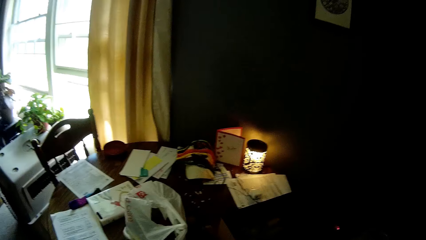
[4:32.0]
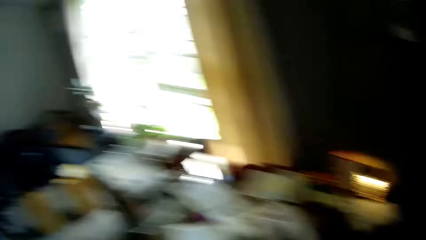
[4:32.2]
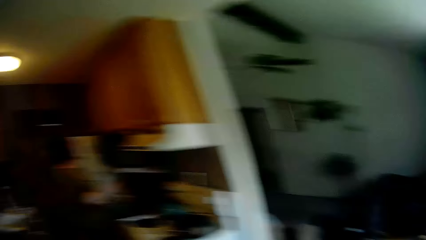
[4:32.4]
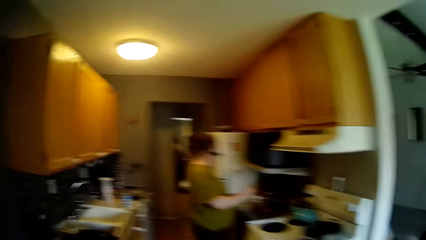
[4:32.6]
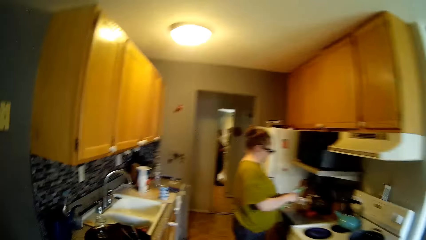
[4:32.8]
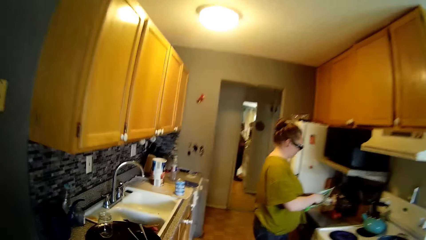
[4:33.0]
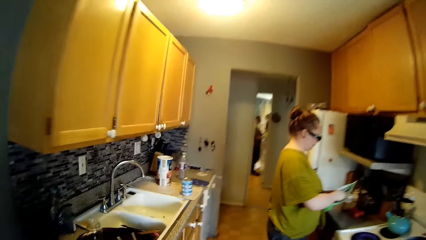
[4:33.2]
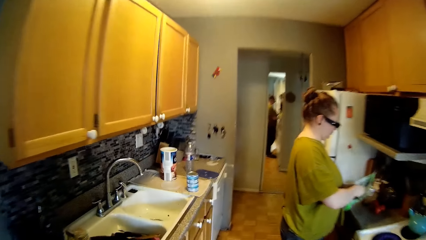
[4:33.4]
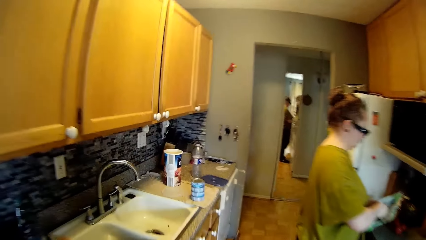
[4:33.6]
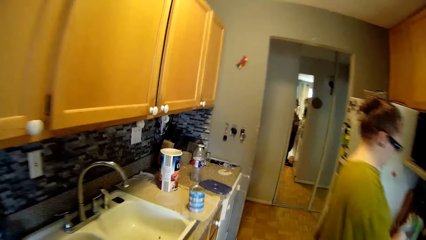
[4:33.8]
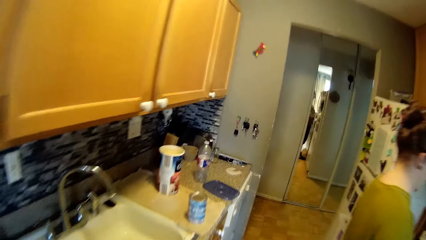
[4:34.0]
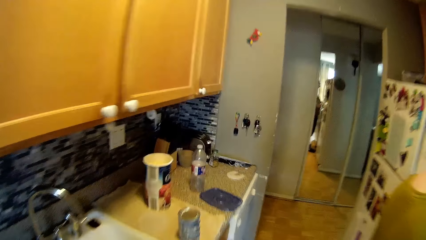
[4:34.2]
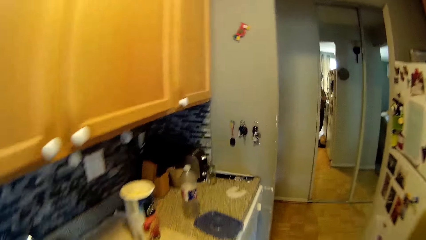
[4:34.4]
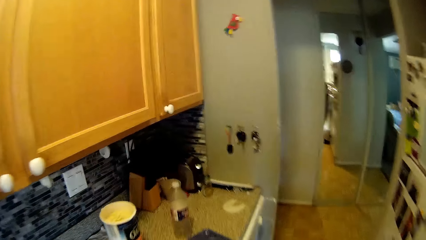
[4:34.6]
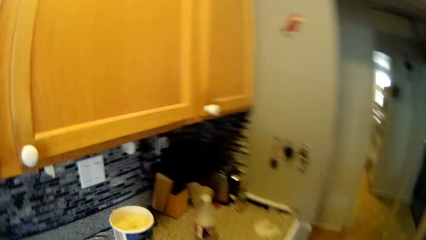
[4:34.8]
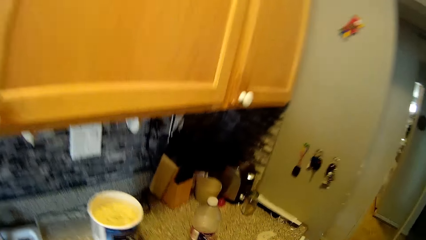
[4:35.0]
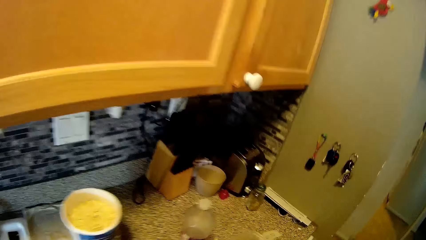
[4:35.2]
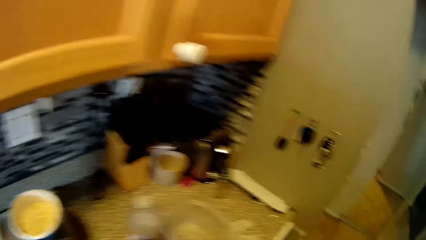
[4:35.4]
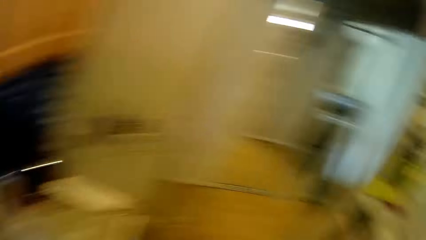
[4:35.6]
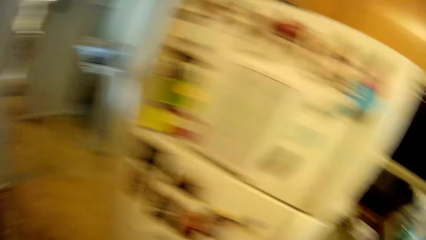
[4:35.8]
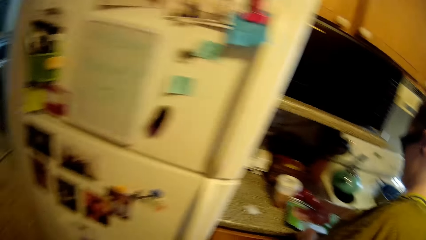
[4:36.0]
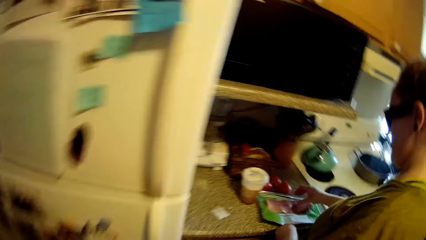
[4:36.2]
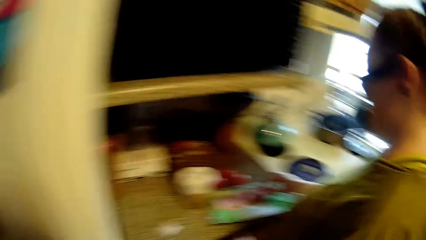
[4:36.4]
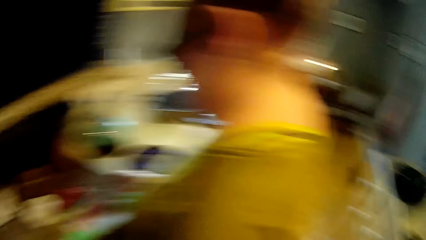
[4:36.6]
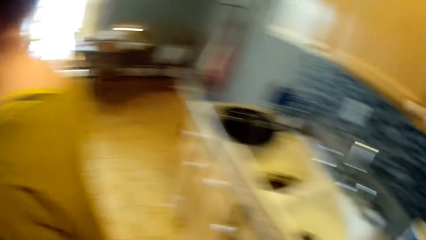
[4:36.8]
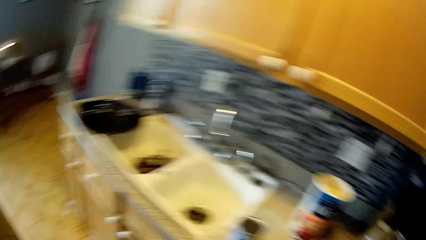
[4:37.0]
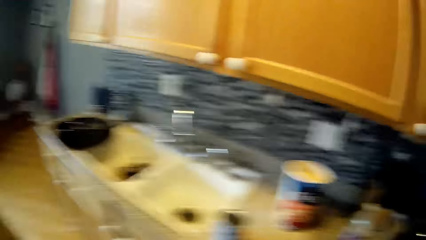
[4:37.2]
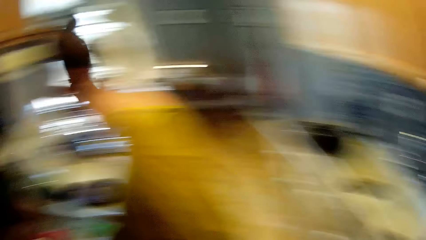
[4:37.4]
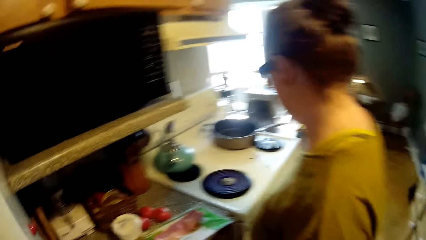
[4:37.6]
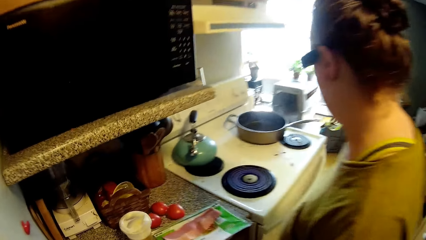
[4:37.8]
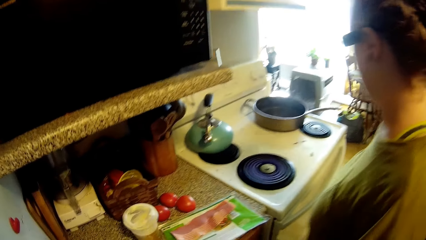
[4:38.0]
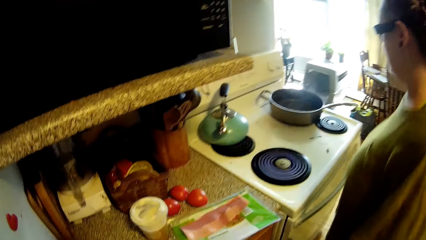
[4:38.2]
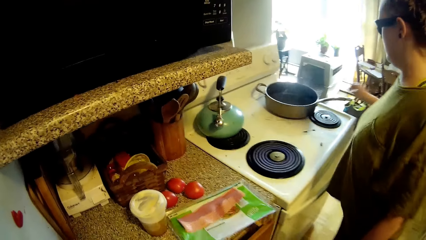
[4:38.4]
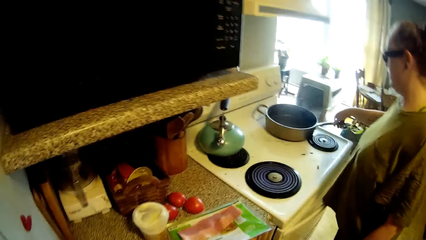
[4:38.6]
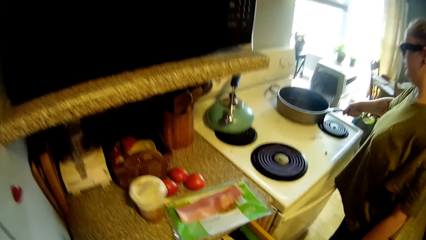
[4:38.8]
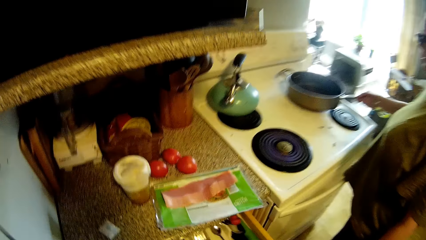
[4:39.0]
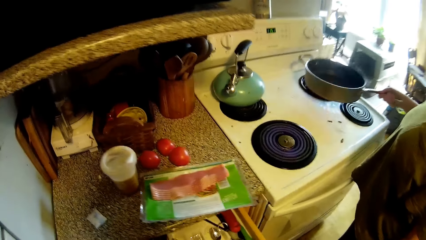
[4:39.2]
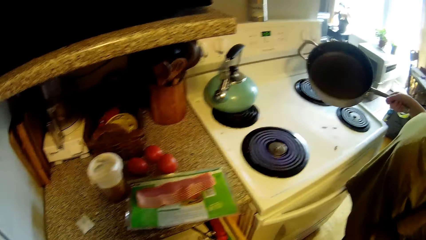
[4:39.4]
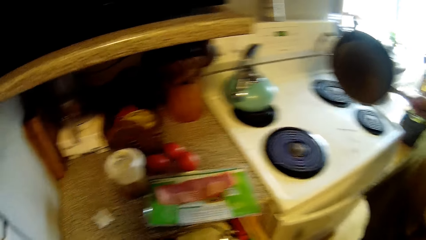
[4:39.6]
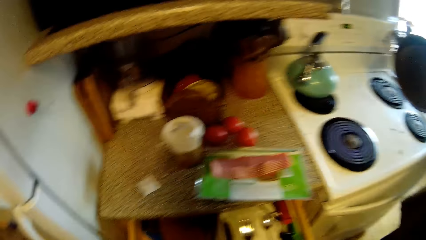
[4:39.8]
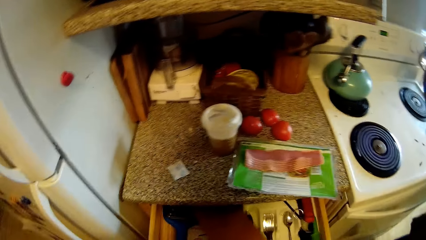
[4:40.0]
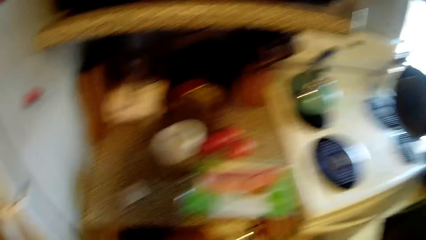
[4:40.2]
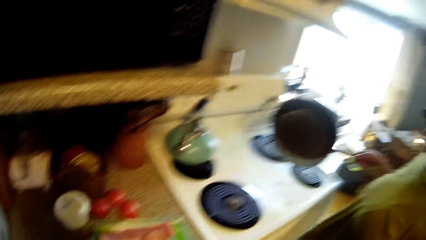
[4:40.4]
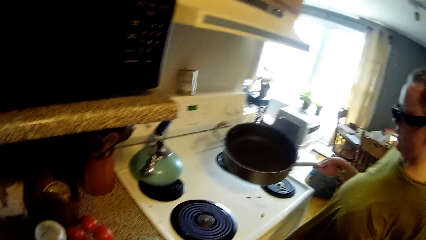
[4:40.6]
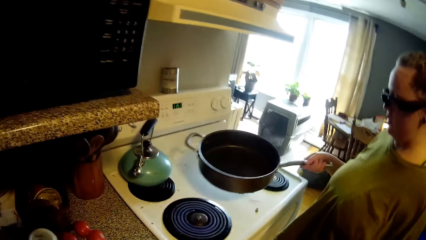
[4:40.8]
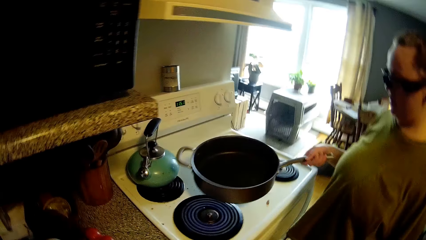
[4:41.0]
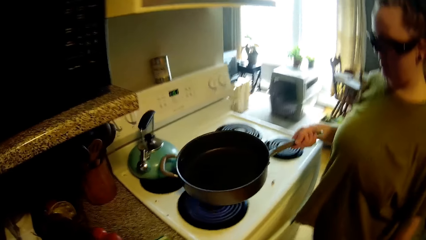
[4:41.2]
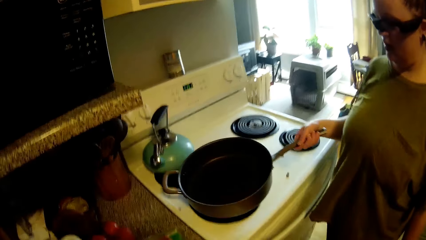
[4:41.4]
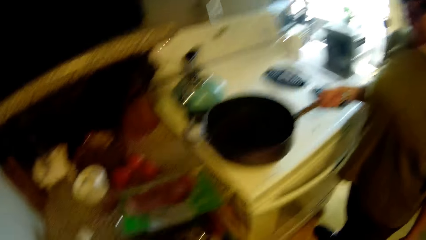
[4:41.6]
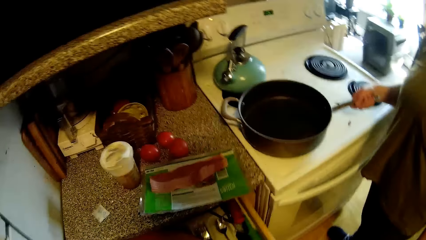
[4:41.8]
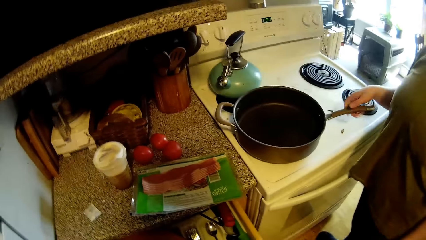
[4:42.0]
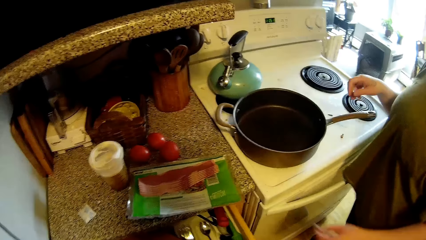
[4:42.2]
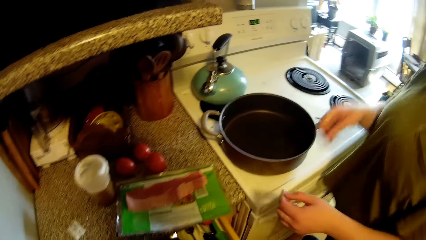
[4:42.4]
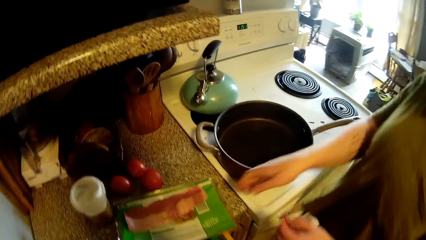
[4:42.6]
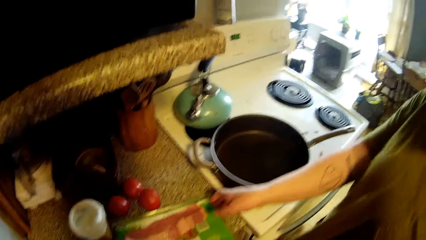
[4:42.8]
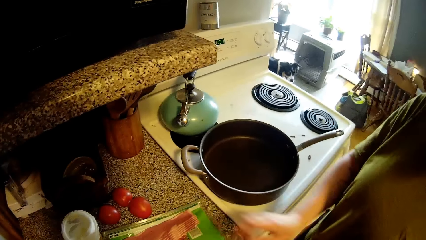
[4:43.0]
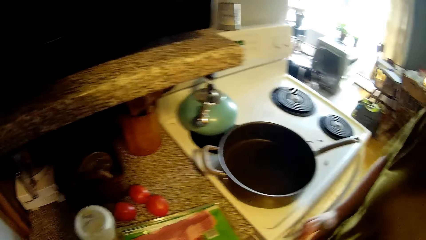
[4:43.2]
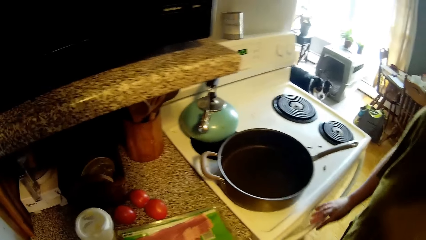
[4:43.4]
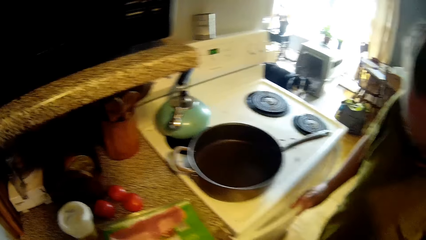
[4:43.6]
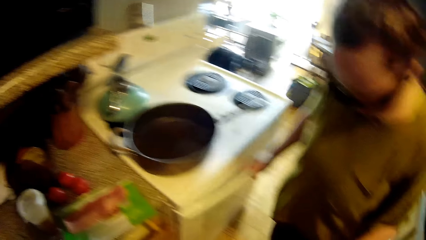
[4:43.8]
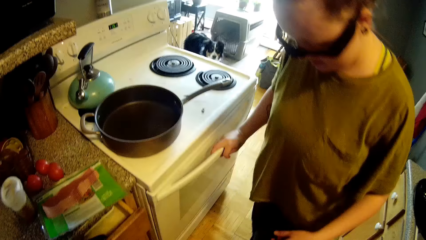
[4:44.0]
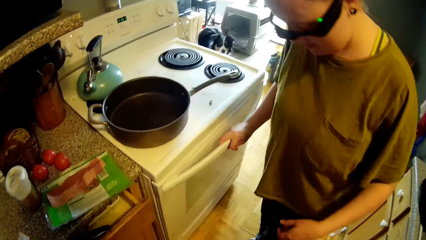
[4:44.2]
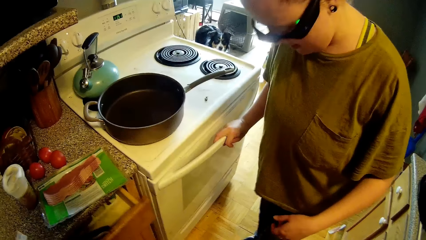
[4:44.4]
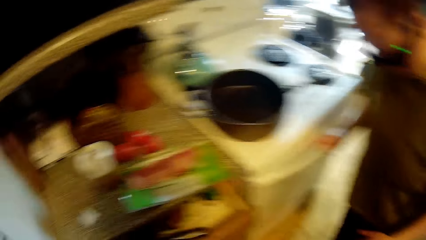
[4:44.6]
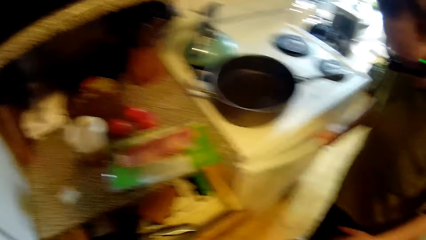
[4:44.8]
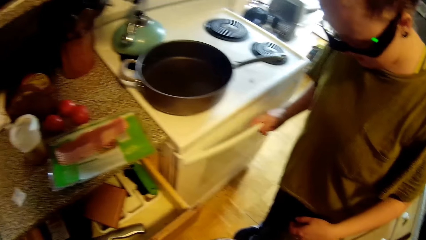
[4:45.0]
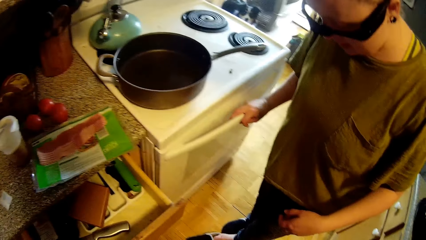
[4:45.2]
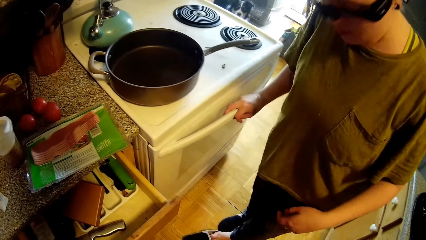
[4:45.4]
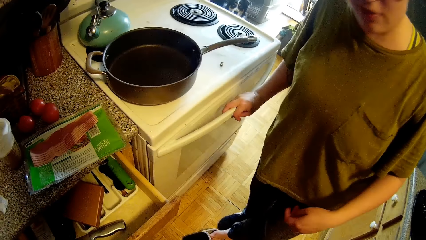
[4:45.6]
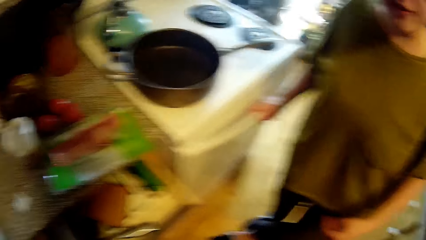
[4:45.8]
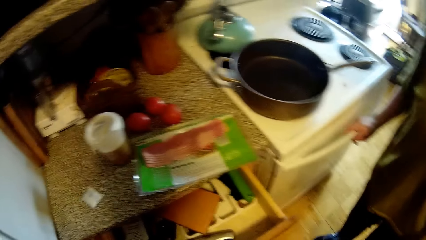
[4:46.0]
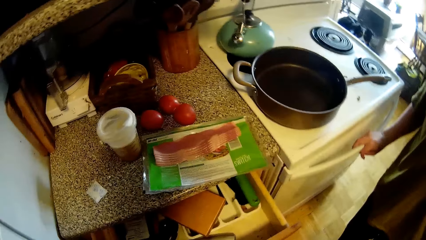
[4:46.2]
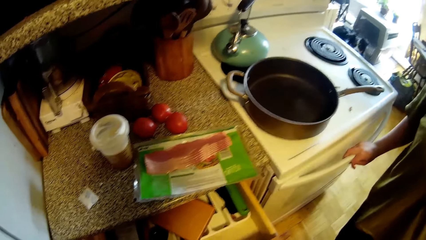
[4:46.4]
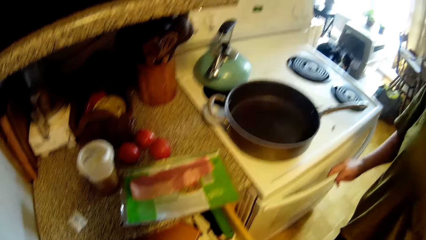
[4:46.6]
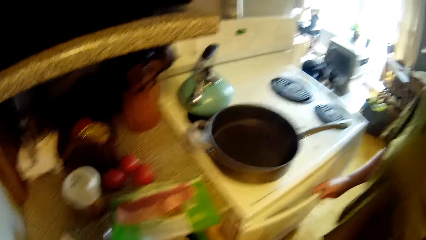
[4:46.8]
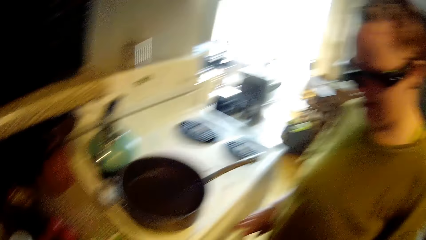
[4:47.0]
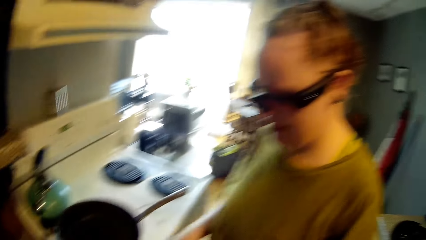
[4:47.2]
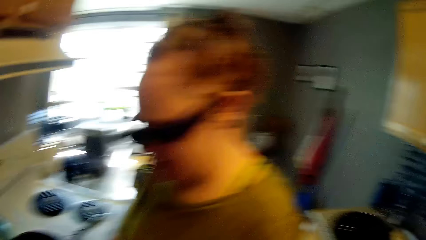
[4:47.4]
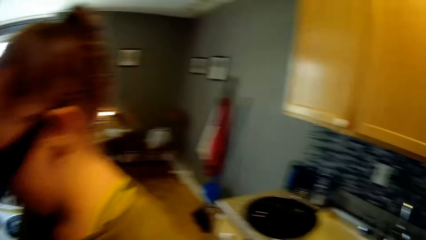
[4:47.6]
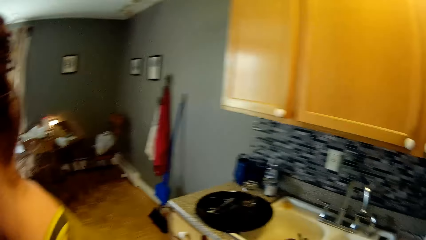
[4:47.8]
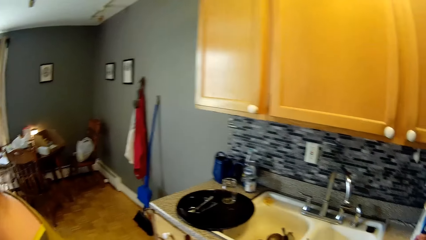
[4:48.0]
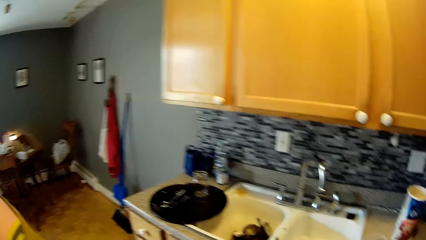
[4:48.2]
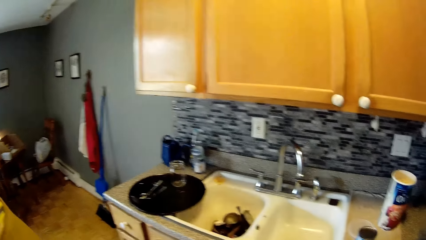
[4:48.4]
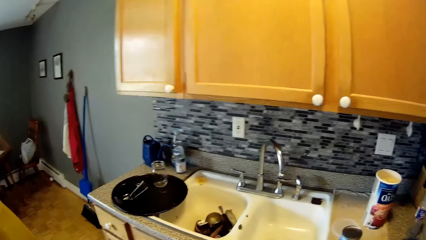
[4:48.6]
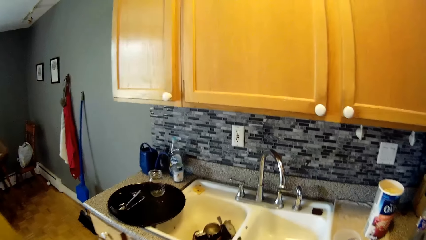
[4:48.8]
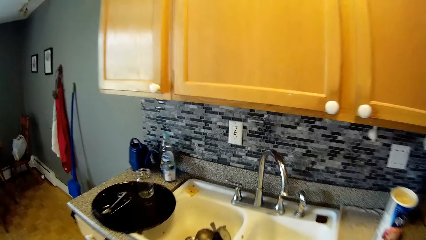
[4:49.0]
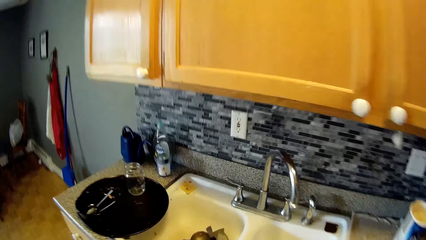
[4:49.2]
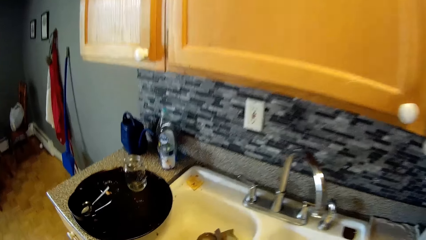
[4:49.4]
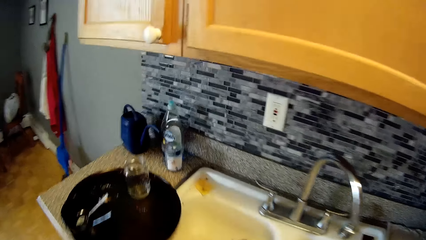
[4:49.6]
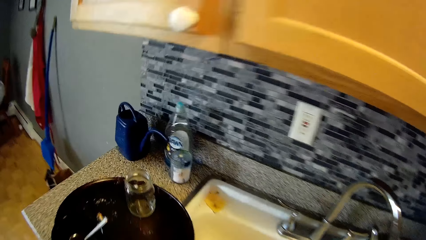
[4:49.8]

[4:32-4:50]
A woman holds the ham in her hands. The camera wearer drops a plate on the countertop with his right hand. He walks around. He interacts with the woman. He opens a drawer with his right hand. The woman lifts the pan on the cooker with her right hand. The camera wearer searches the drawer with his right hand. The woman drops the pan in her right hand on the cooker. The camera wearer closes the drawer with his left hand. He opens the drawer with his right hand. He looks around. He walks around.
